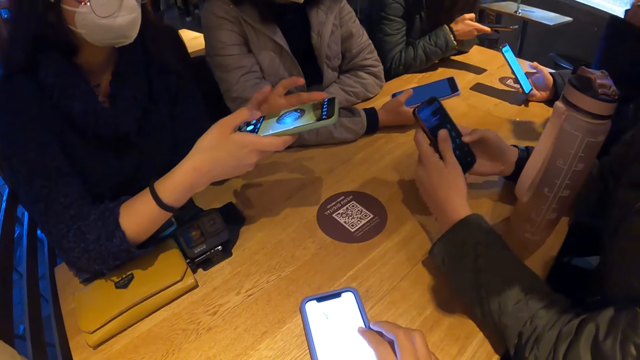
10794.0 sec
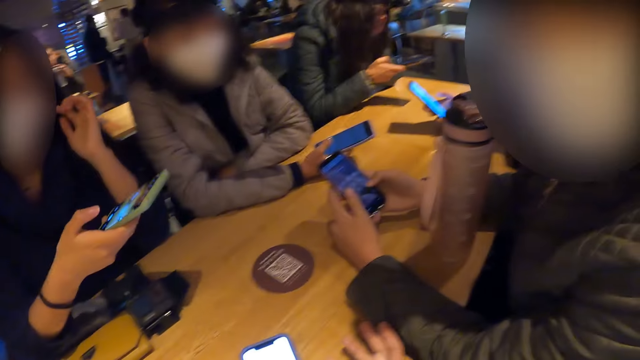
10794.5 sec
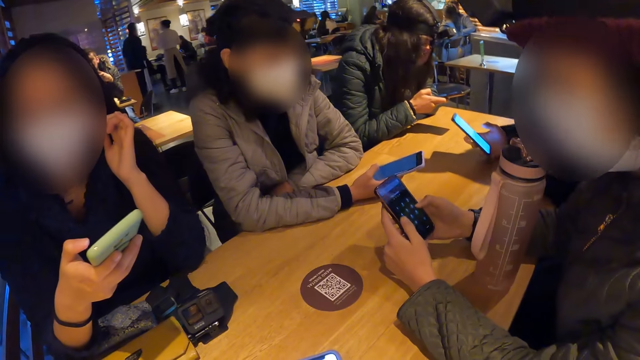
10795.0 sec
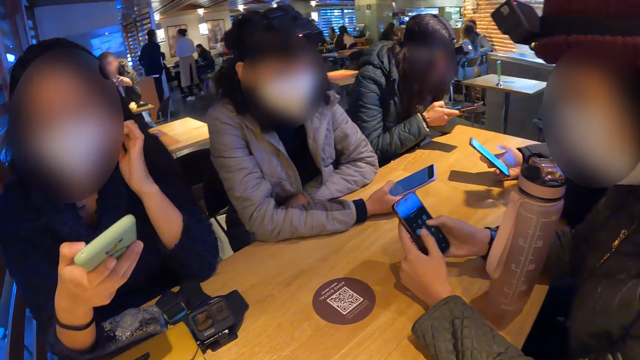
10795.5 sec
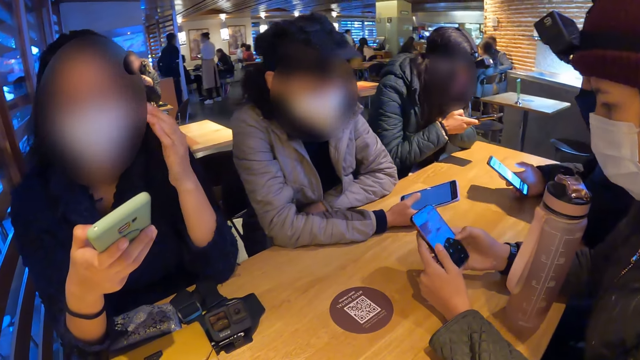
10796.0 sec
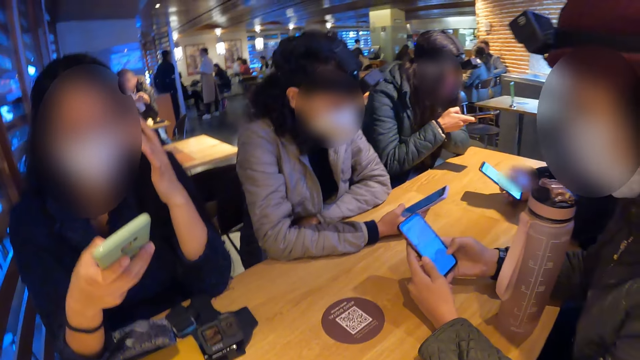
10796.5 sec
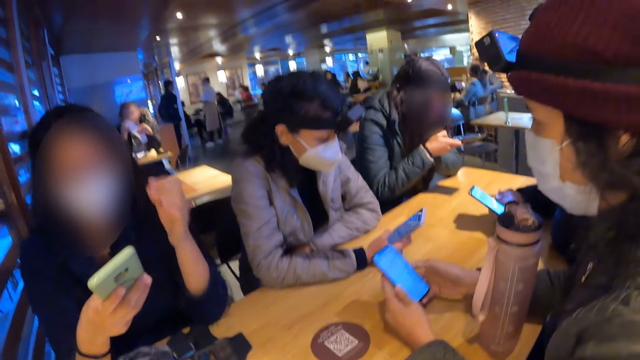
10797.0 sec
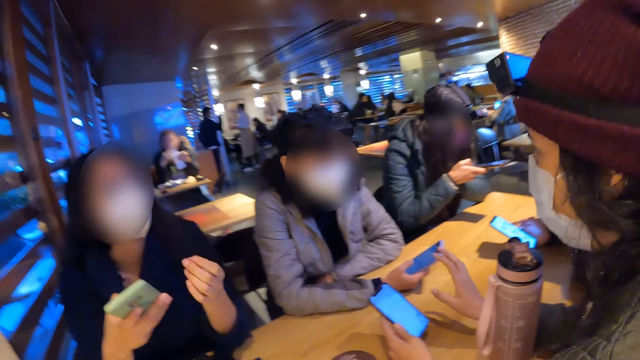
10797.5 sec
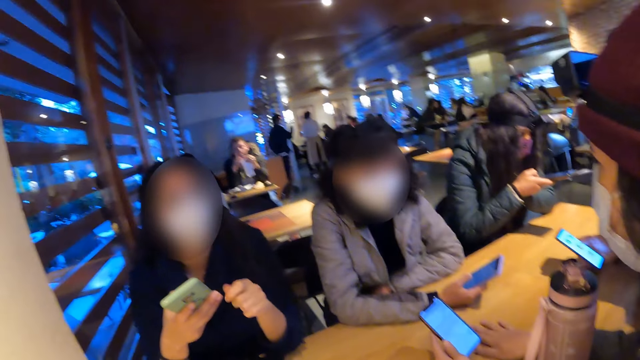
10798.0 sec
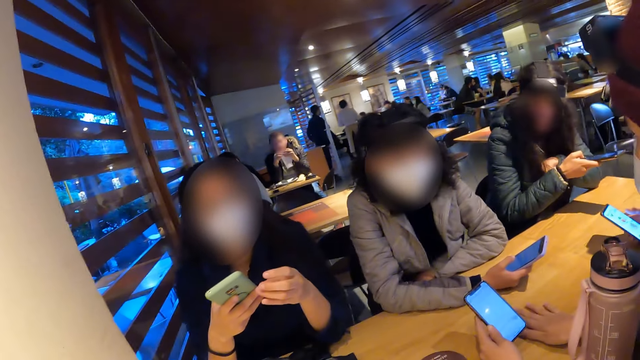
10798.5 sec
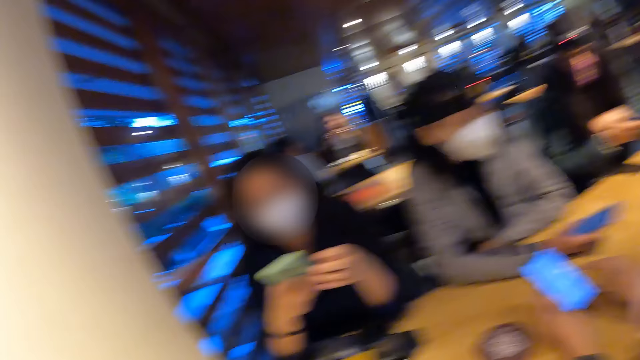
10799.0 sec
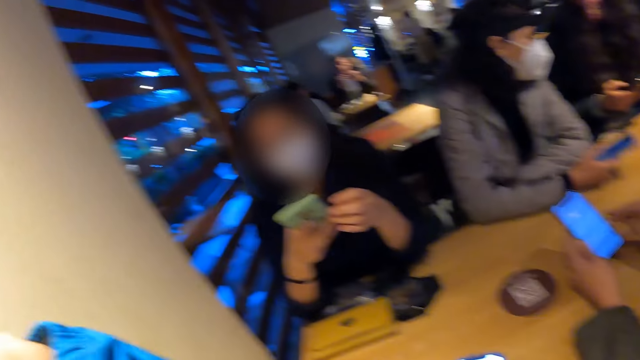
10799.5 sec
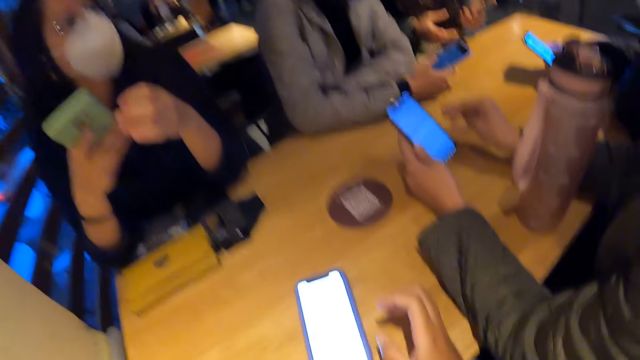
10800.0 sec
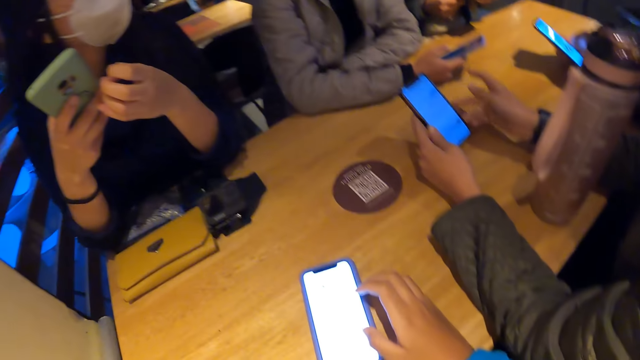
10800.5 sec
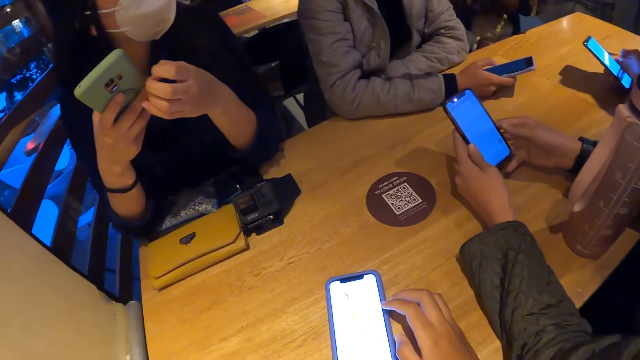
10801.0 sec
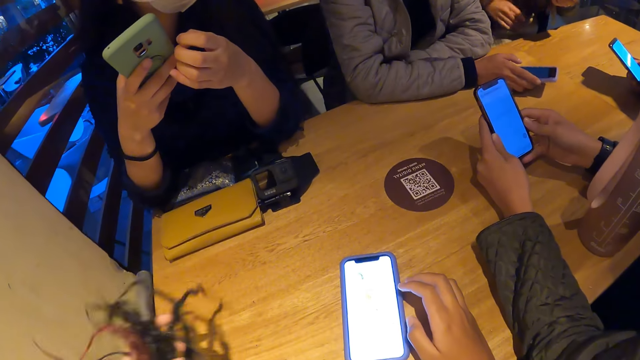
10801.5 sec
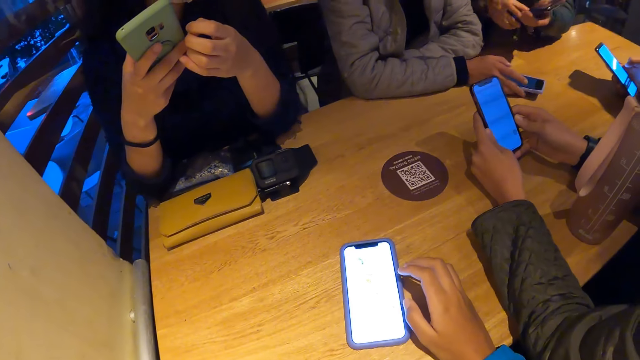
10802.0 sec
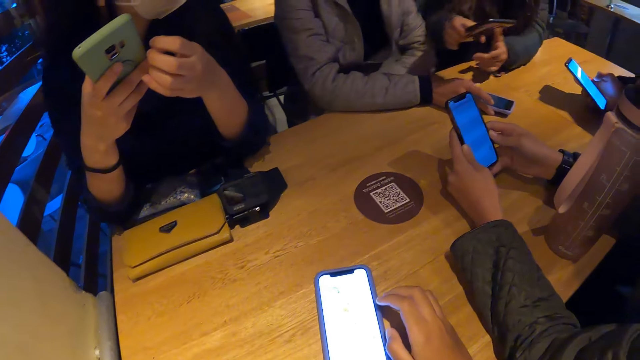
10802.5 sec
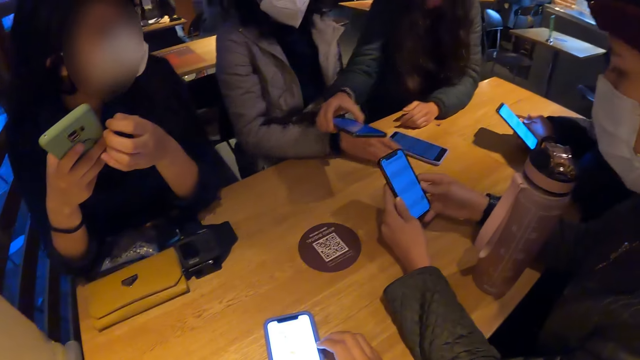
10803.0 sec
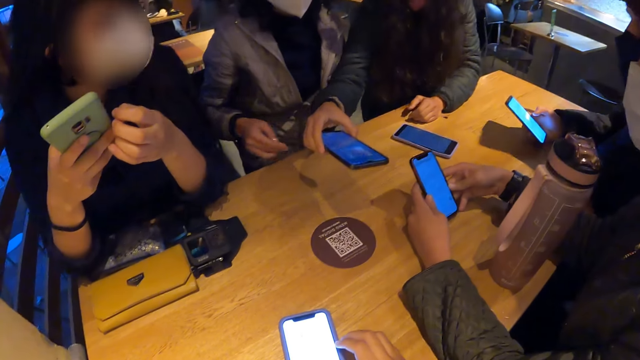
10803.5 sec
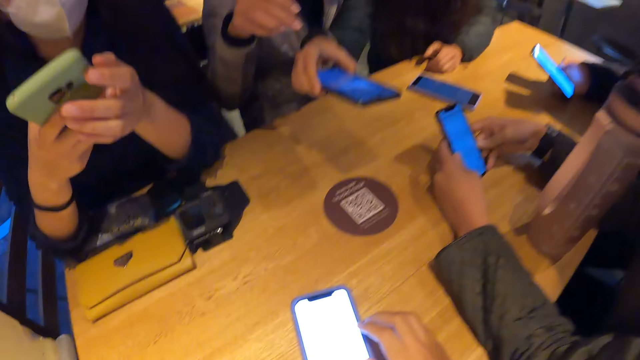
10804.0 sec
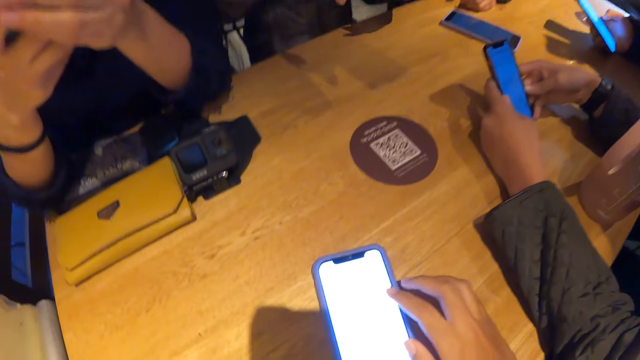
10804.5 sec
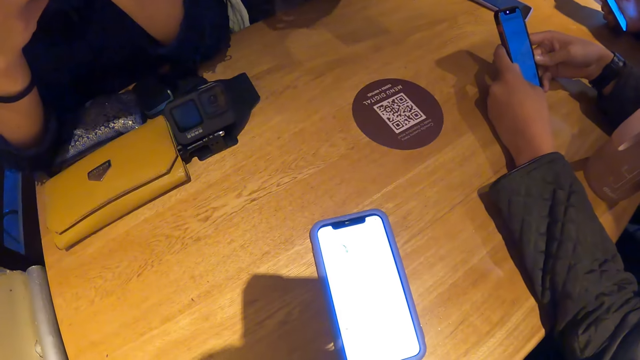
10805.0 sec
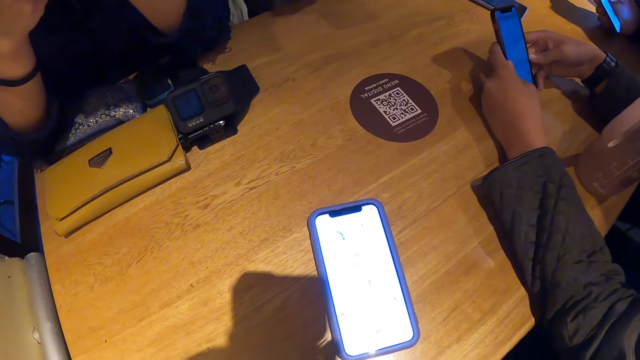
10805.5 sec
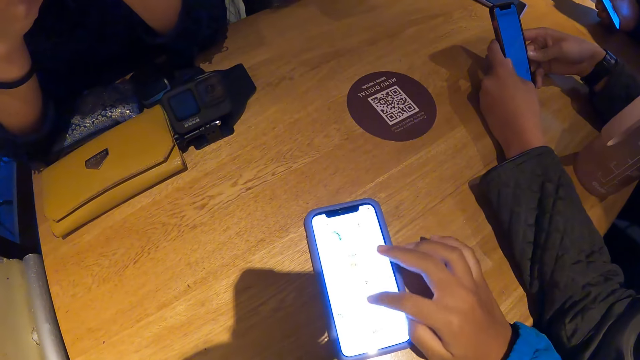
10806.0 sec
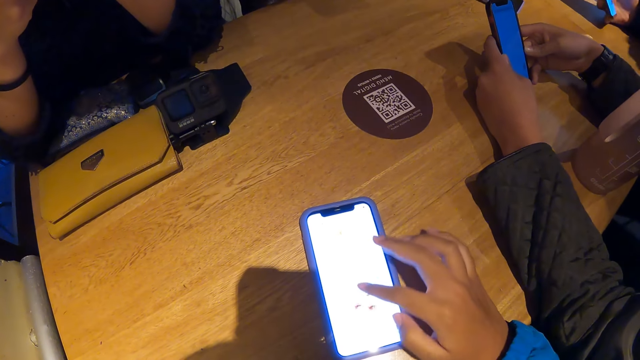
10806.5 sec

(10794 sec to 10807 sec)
The camera wearer operates her phone with her right hand. The woman scans a barcode on the table with the phone in her right hand.

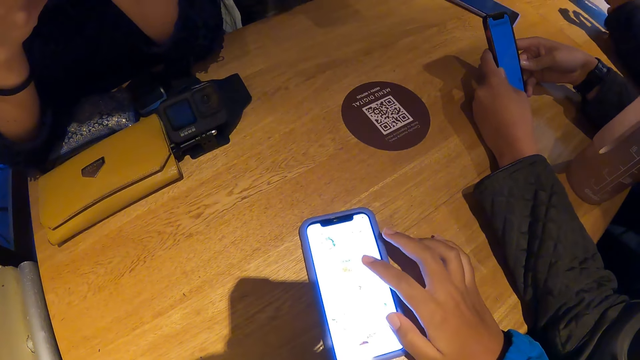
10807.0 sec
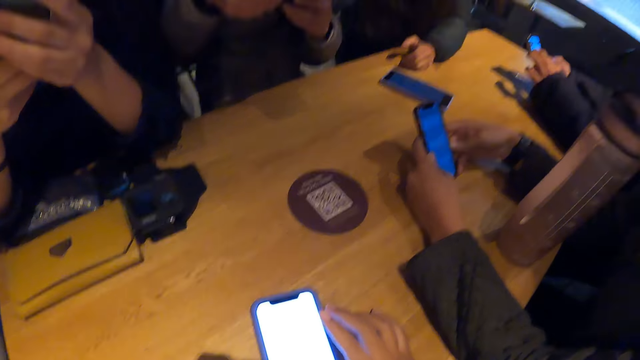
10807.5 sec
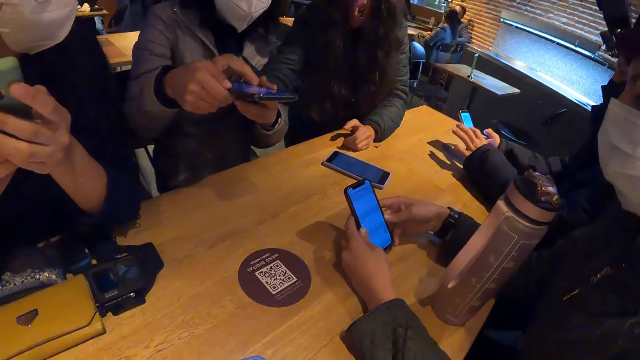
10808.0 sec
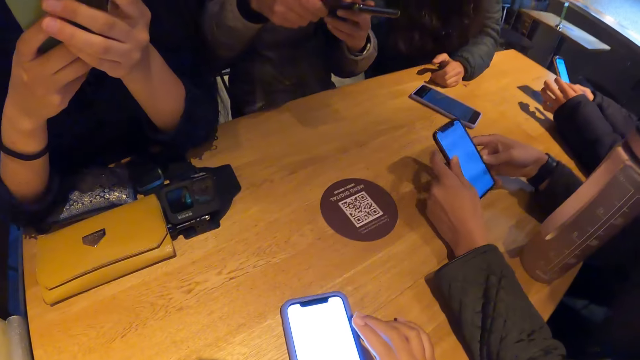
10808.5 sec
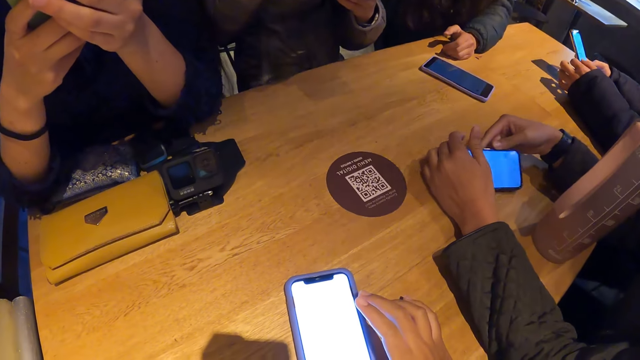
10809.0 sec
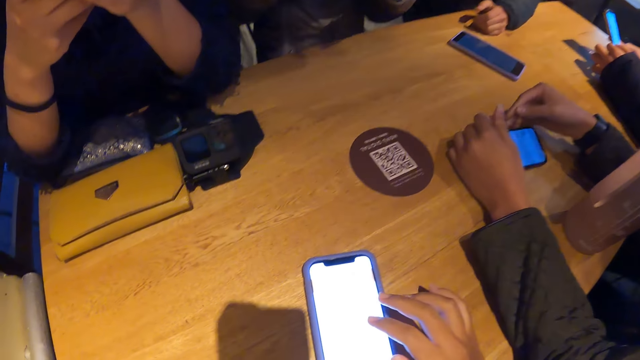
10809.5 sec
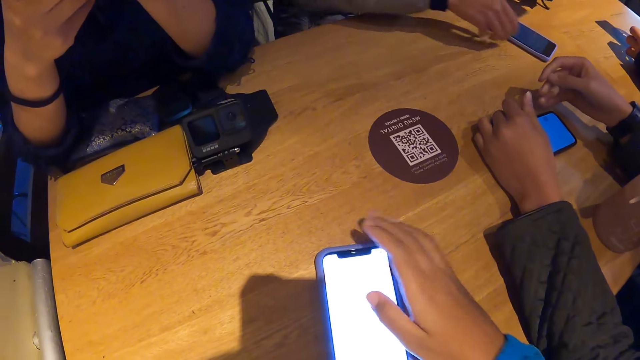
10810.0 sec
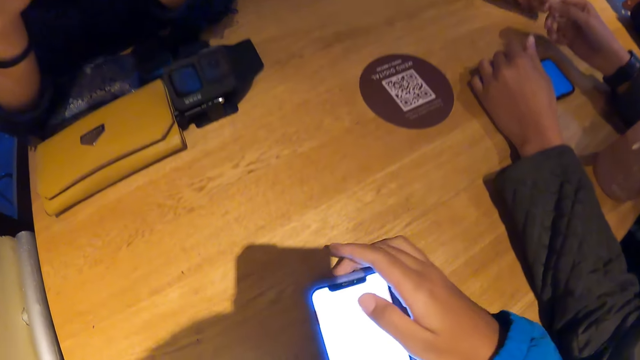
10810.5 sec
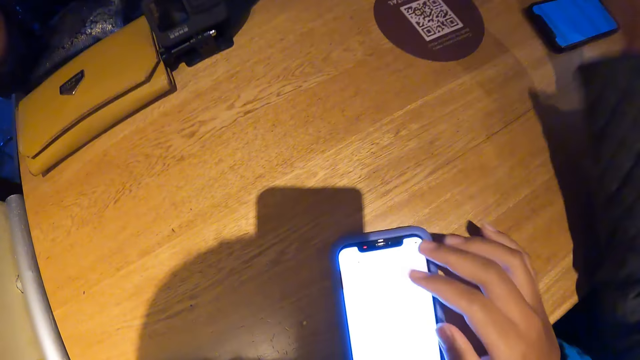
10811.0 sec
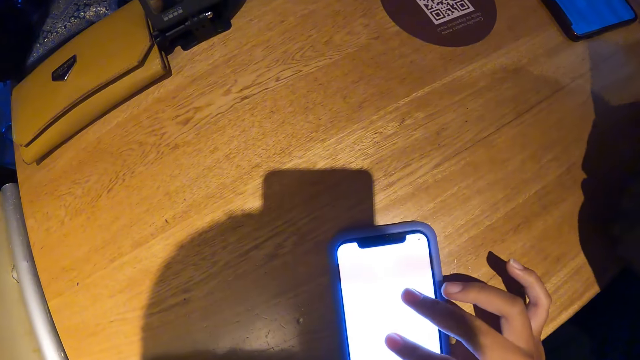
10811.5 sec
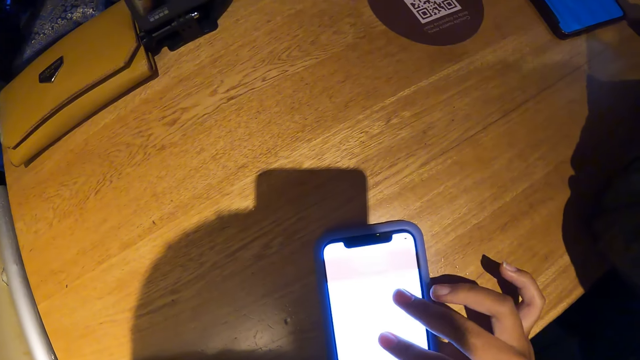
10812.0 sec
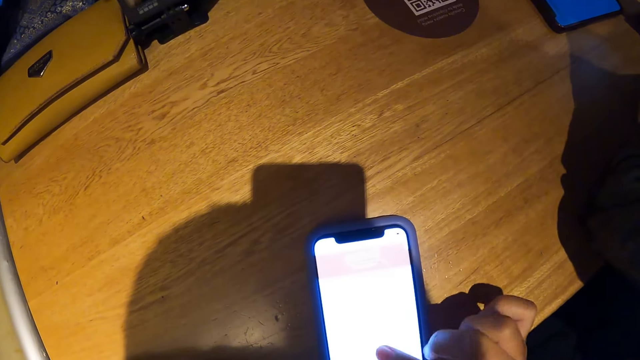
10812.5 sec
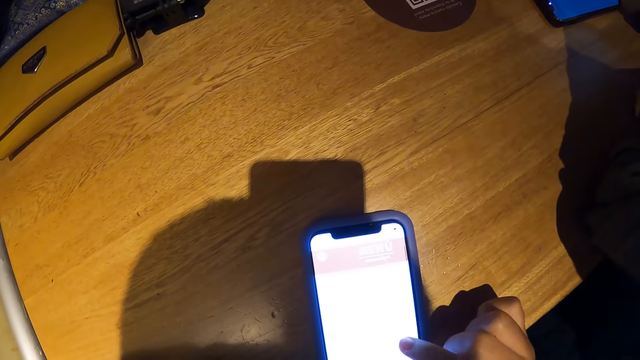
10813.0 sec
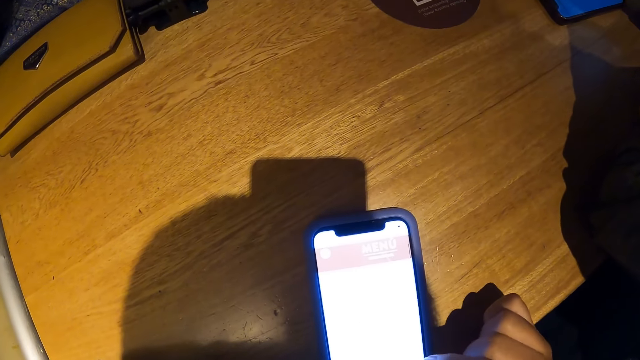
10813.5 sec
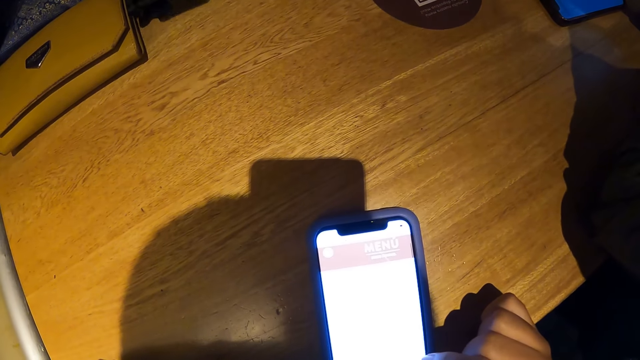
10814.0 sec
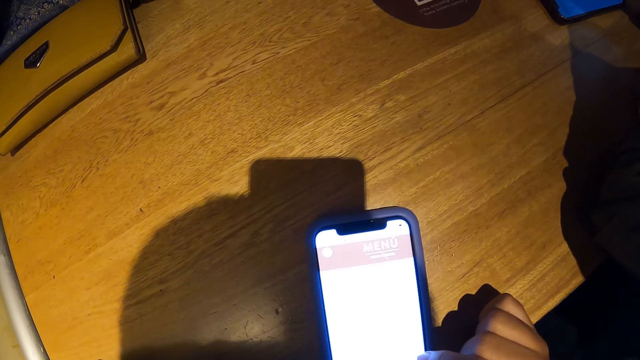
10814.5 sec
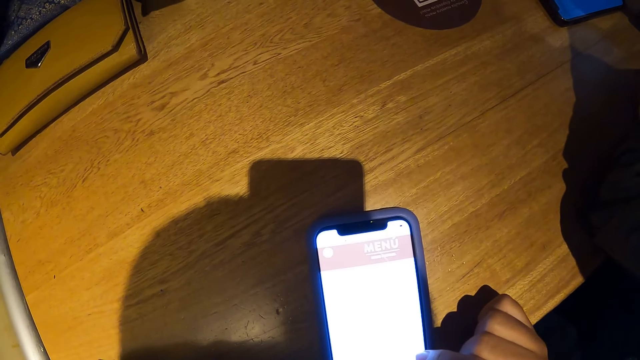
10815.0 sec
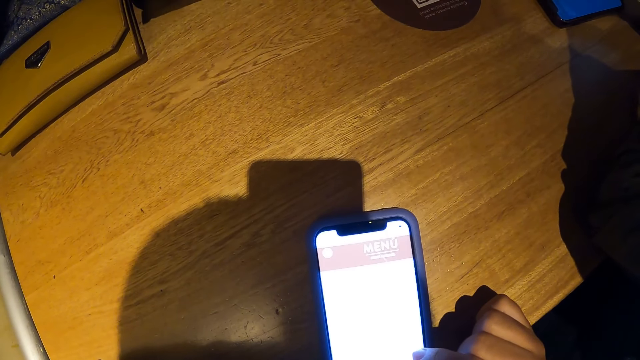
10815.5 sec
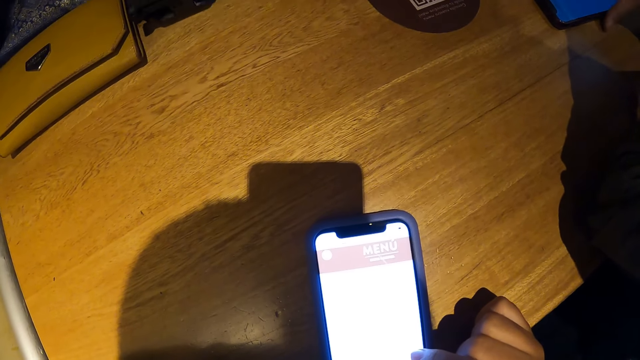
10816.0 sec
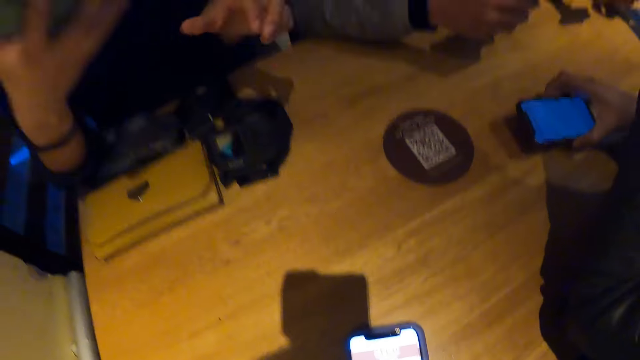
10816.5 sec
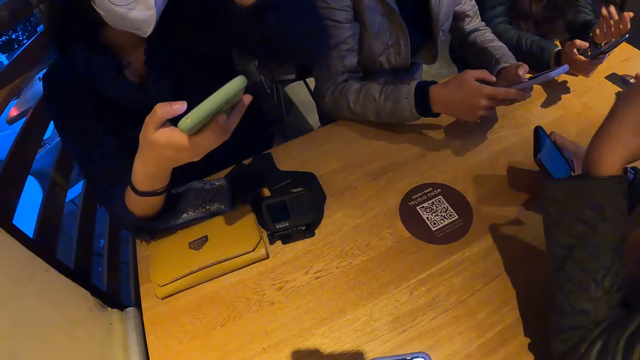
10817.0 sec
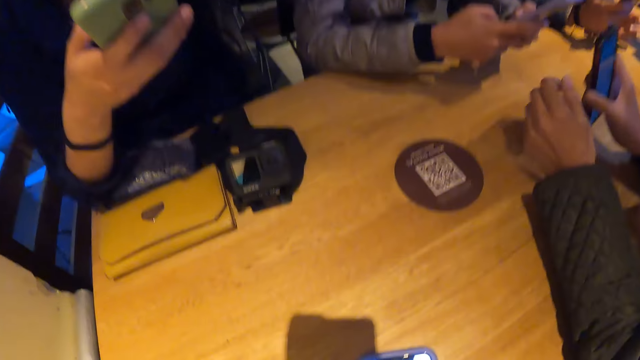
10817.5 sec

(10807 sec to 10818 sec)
The woman drops the phone on the table with her right hand. The camera wearer moves her phone on the table. She operates her phone with her right hand. Another woman picks the phone on the table with her right hand. Another woman touches her head with her left hand.
